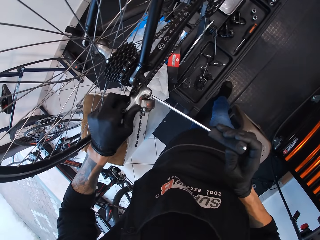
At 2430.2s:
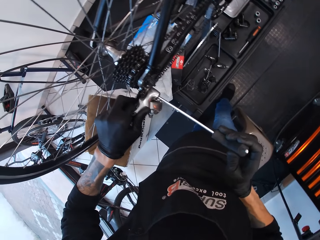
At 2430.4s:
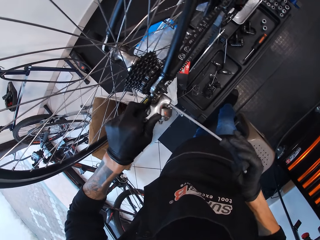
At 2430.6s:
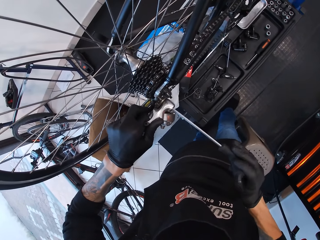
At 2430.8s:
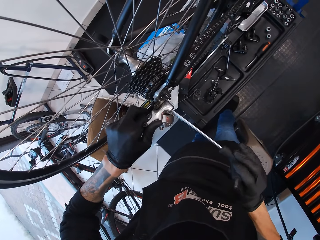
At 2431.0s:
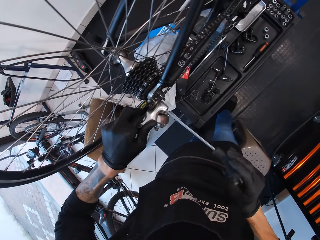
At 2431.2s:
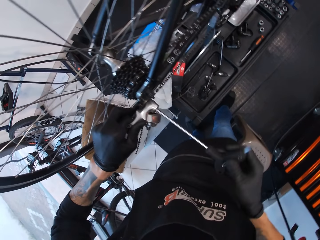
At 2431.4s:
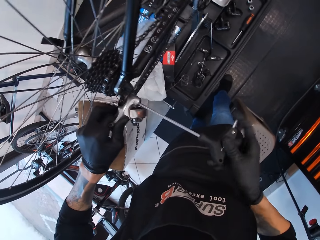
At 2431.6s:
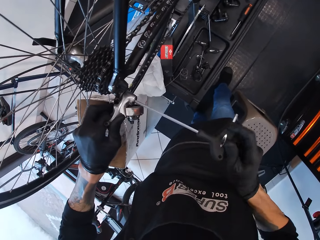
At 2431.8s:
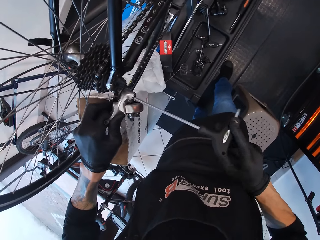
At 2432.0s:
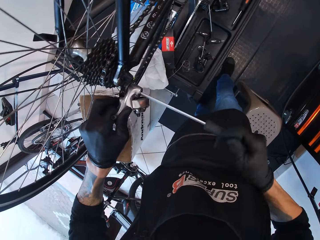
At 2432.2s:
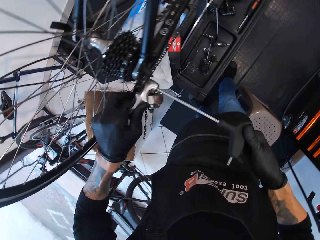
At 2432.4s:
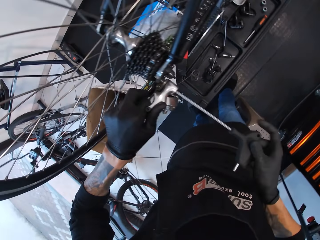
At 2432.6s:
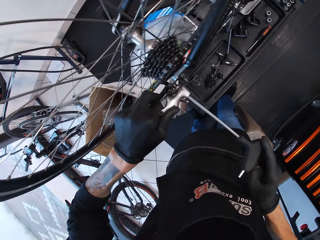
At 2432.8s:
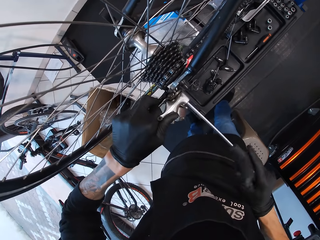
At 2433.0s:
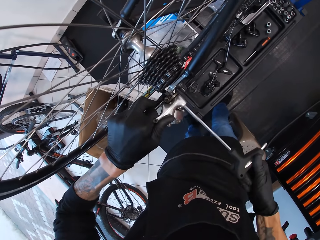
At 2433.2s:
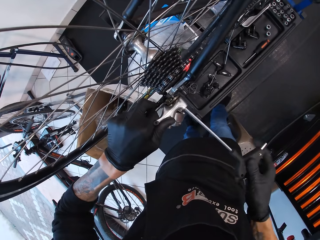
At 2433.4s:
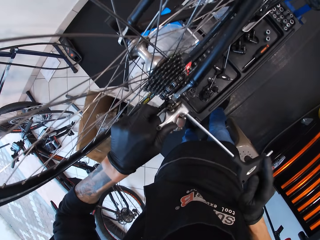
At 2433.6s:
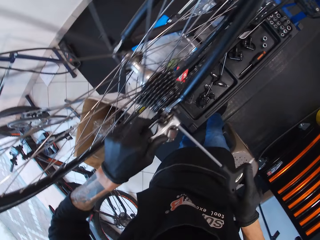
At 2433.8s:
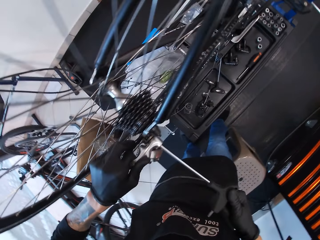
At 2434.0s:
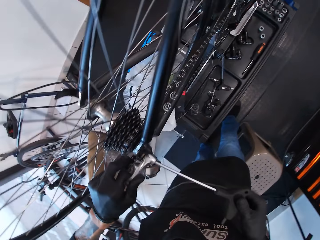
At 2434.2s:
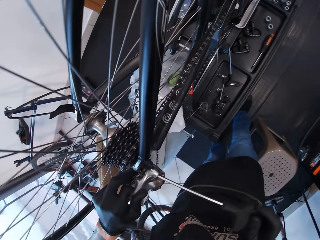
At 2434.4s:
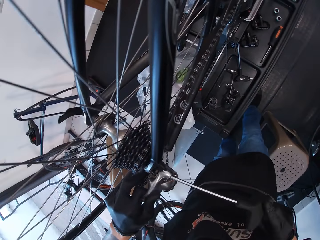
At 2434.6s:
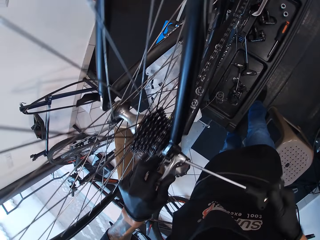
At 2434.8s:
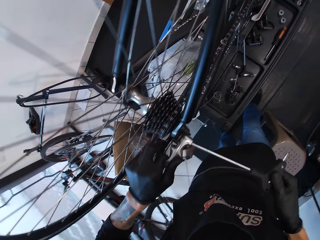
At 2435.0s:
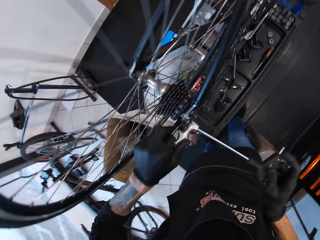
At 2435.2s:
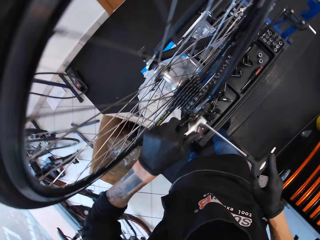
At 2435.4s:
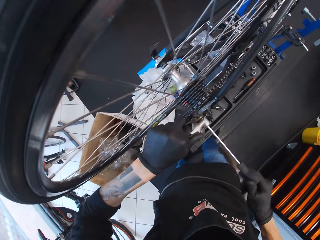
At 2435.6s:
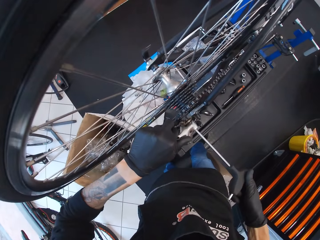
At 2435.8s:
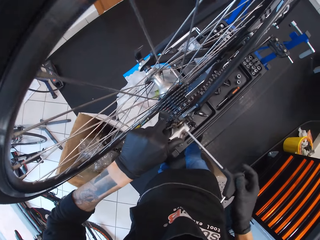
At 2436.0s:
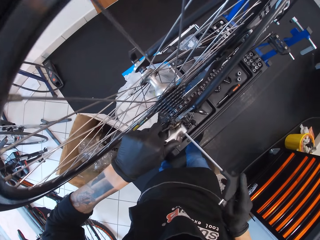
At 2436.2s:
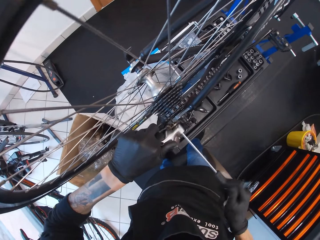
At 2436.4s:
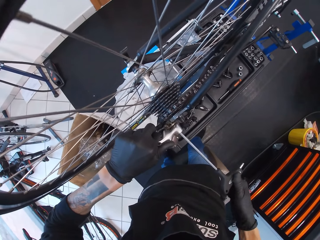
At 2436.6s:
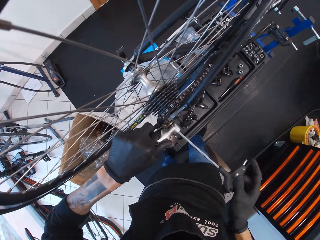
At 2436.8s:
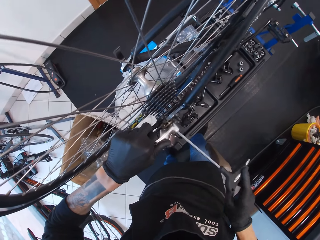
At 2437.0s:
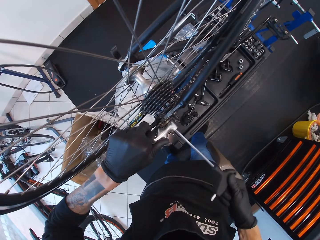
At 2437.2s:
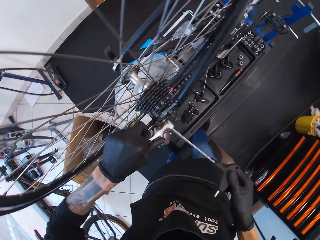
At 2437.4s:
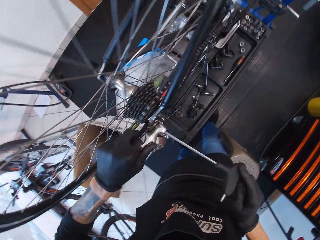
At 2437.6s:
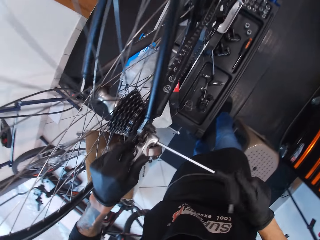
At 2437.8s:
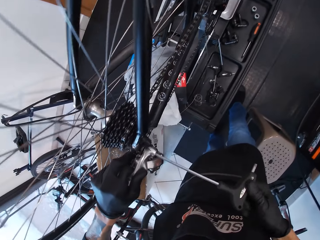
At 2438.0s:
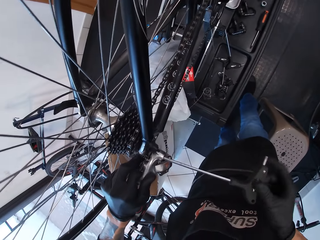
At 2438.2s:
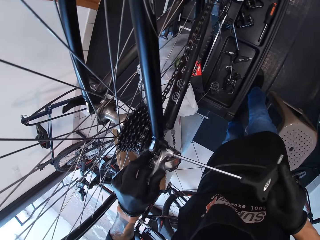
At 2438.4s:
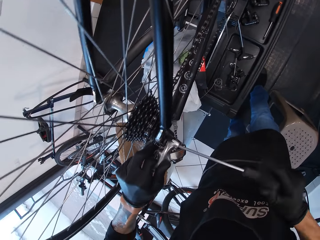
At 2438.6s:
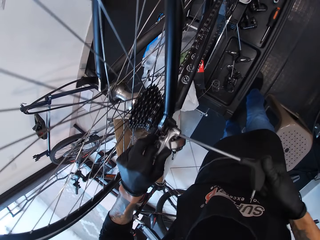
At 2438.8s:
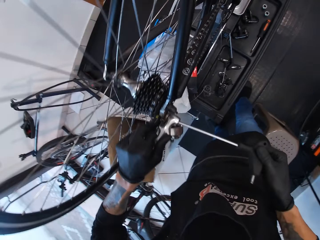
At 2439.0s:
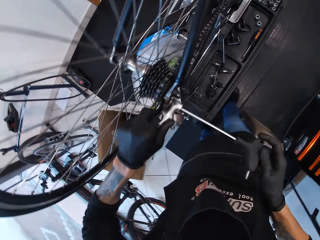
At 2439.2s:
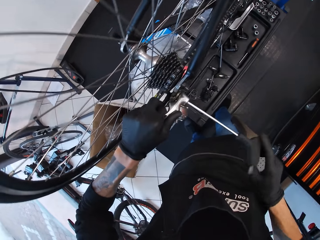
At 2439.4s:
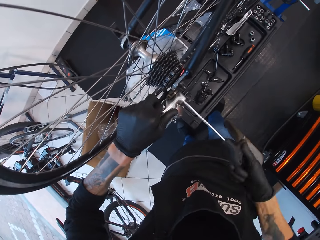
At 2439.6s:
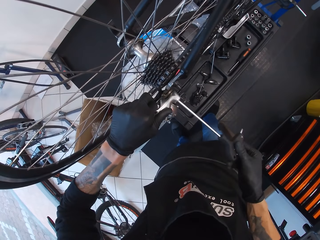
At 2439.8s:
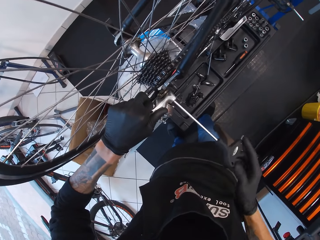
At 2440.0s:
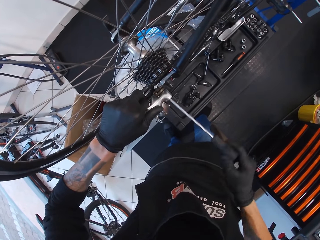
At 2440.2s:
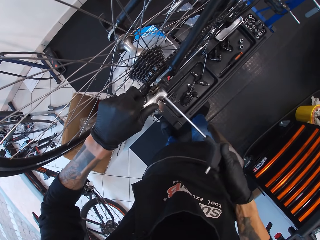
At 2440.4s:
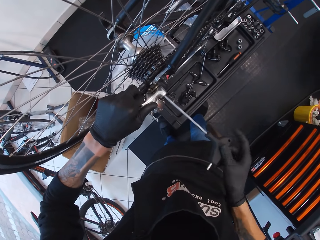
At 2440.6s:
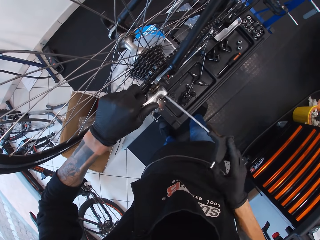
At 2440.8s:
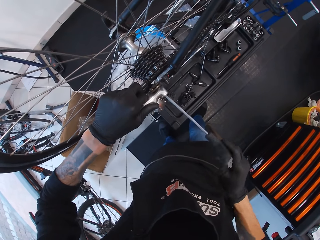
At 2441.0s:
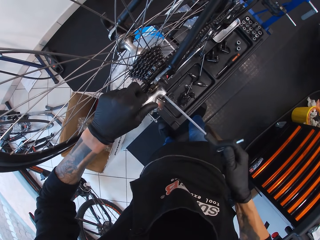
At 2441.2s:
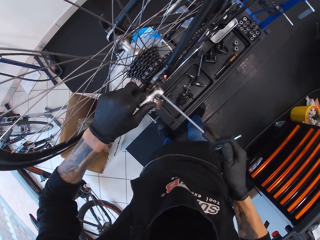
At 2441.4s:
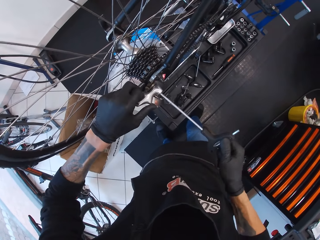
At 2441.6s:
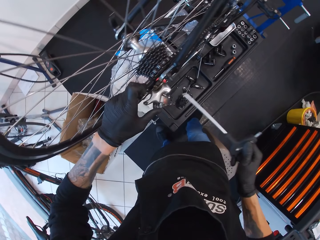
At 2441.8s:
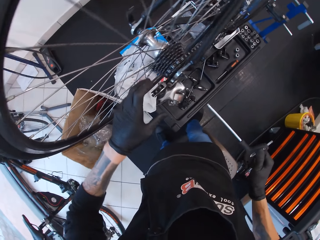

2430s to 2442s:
The camera wearer tightens bolts with the screw. They fix the rear derailleur with the screwdriver.

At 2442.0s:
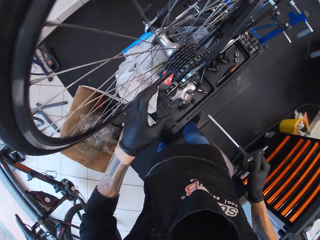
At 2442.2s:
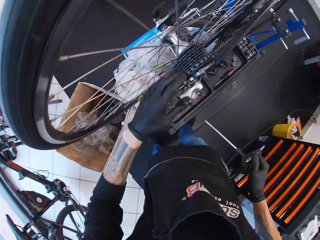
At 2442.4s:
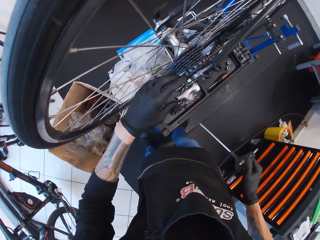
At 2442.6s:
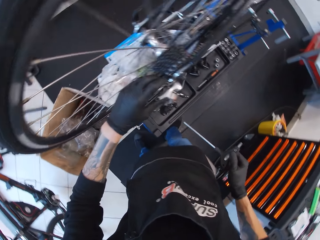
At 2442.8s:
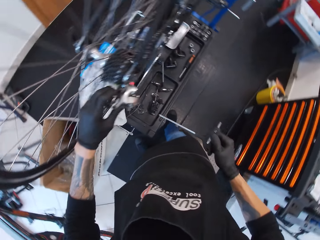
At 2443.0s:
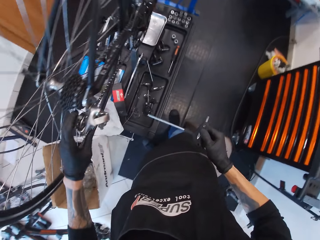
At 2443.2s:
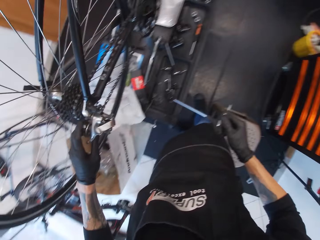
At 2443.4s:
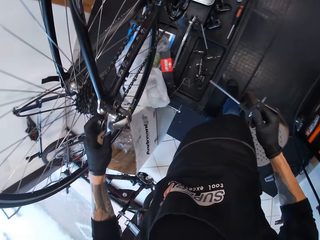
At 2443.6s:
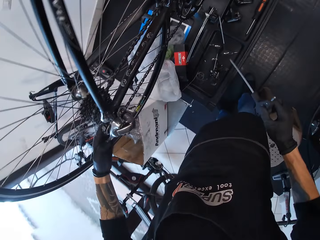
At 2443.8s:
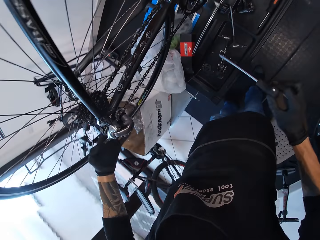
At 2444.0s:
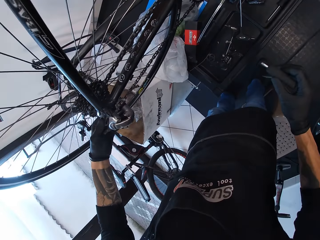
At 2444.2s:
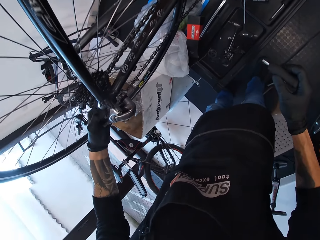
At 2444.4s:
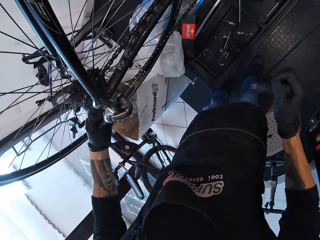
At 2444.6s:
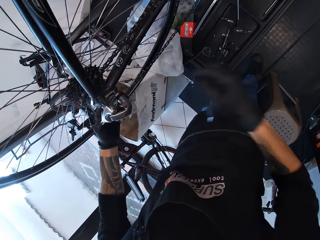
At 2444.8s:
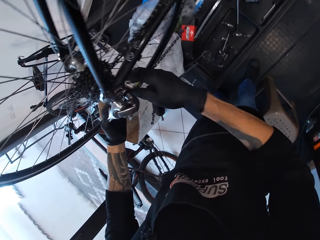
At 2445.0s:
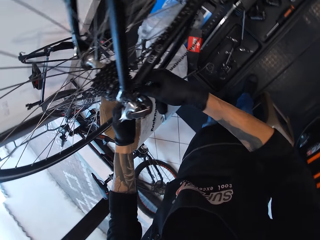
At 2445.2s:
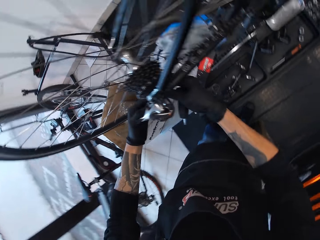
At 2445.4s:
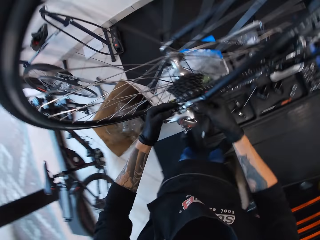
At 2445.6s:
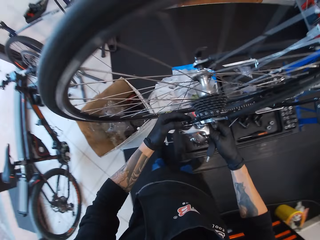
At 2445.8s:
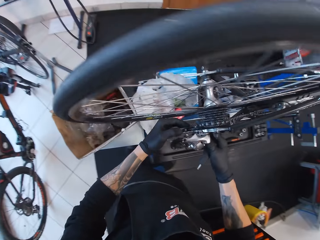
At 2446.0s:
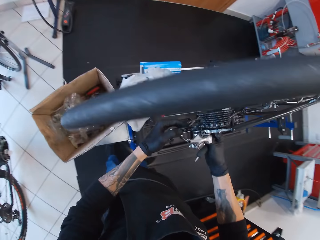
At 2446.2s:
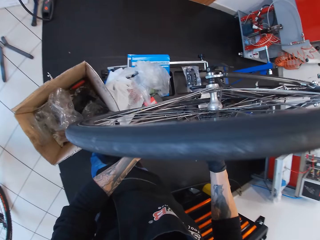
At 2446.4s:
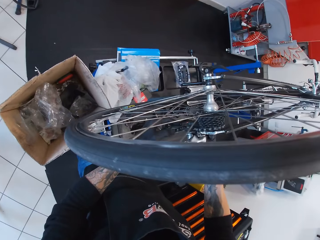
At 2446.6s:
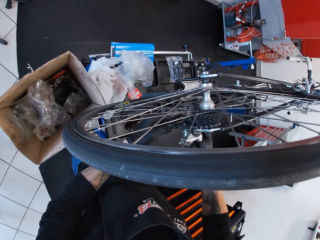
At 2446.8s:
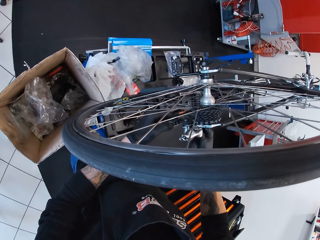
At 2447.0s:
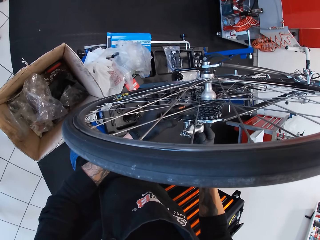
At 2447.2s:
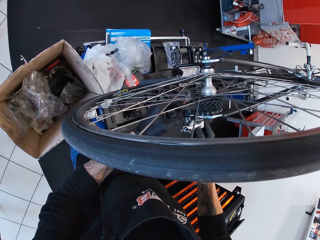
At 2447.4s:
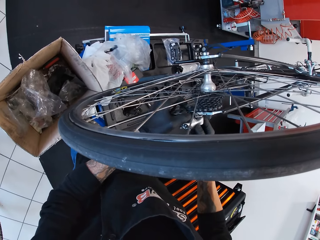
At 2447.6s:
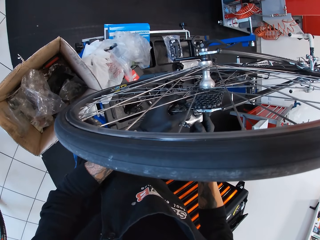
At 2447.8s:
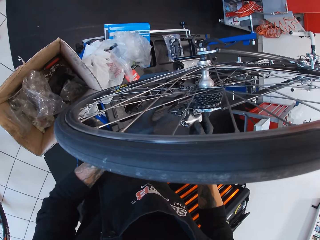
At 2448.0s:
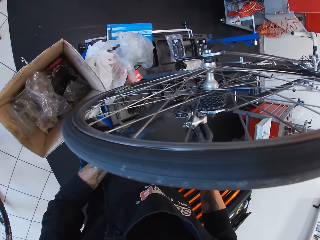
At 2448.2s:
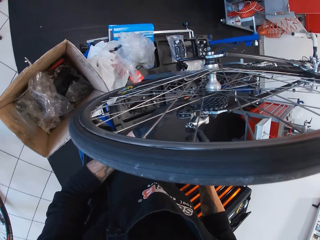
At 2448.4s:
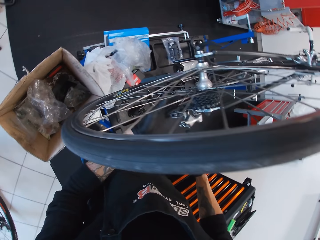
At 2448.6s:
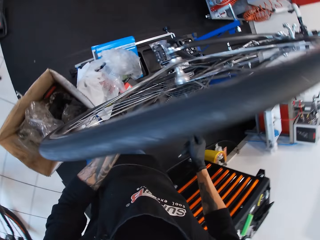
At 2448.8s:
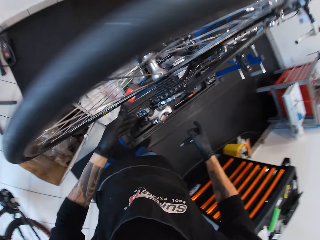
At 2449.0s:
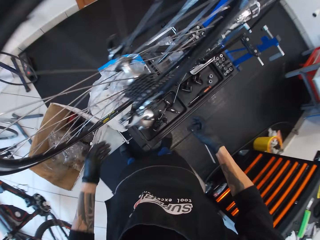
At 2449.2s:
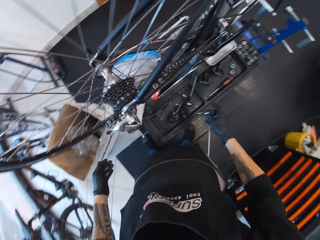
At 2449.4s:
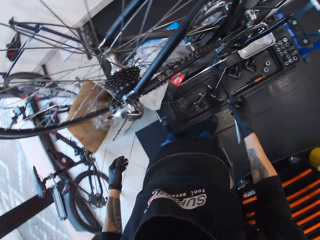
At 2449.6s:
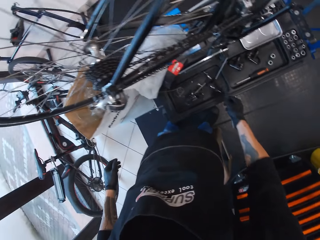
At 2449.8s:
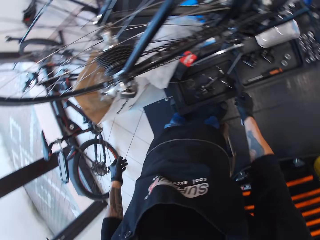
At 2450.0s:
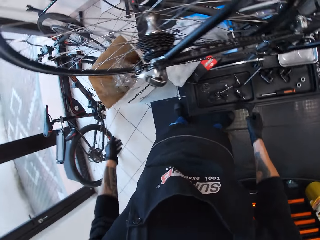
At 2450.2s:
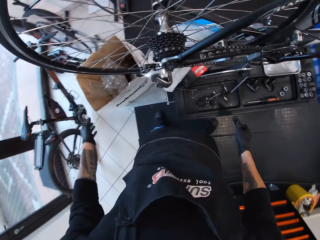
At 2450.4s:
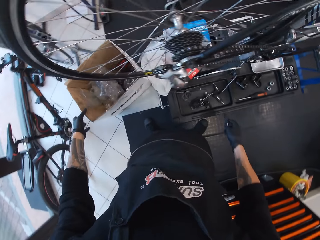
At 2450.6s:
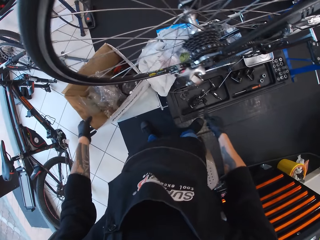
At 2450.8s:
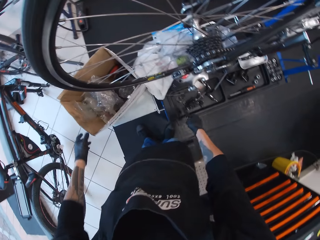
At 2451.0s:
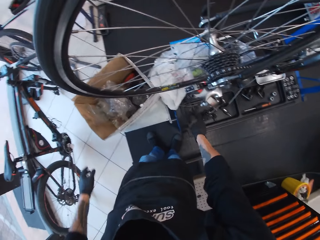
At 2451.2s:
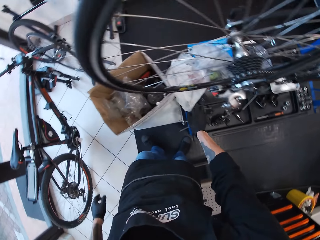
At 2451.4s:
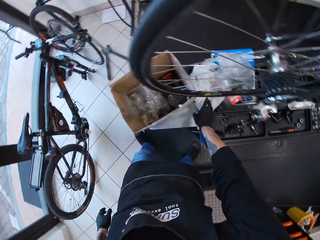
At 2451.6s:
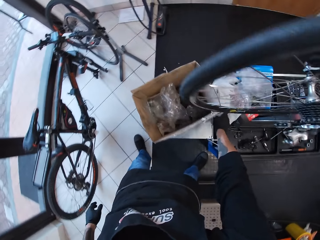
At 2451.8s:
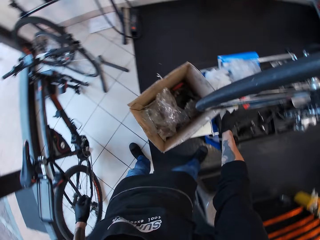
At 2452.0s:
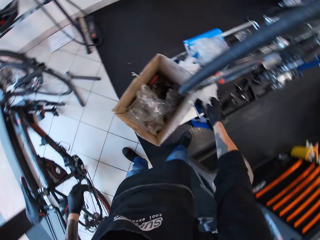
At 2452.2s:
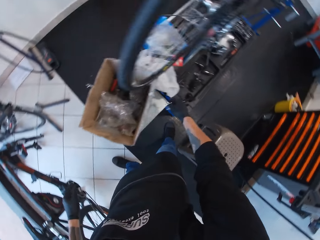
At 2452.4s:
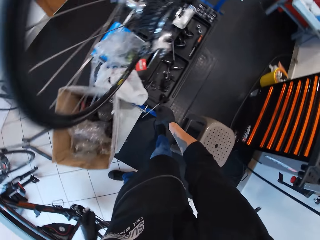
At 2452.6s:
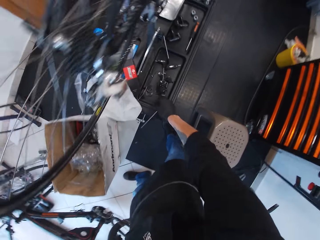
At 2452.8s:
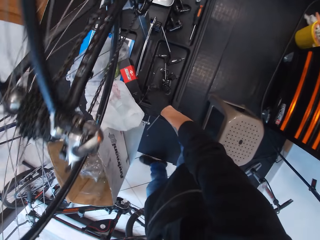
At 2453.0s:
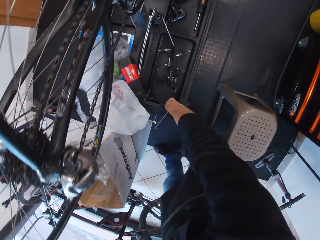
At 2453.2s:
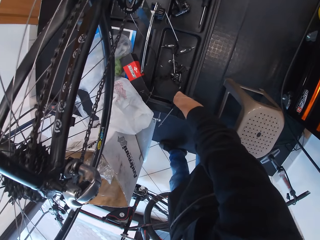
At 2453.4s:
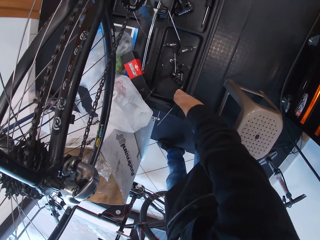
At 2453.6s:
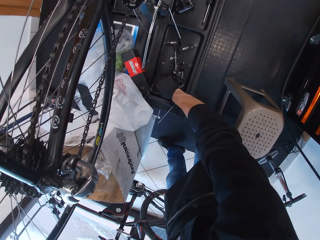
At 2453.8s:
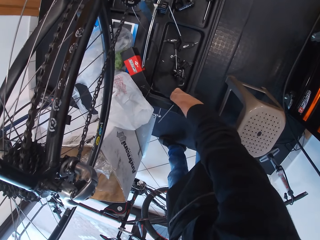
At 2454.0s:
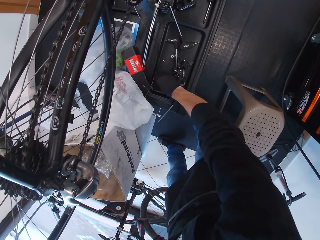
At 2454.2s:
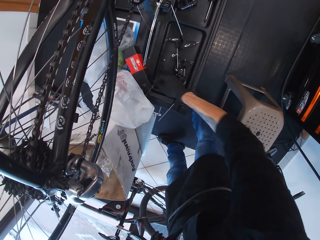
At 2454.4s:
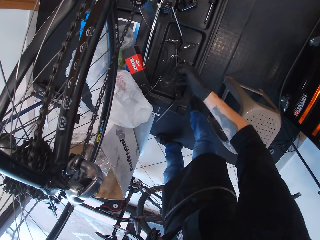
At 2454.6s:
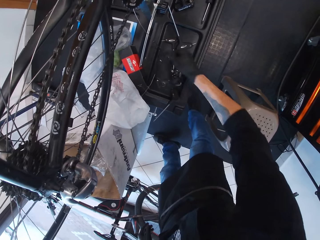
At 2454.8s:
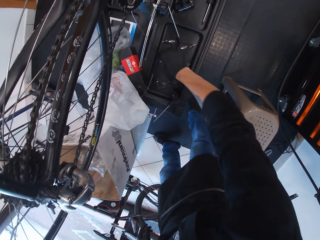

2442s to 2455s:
The camera wearer fixes the rear derailleur. They touch the rear derailleur. They touch the chain. They hold the bike chain. They put the screwdriver on the tray. They touch a nylon paper.
